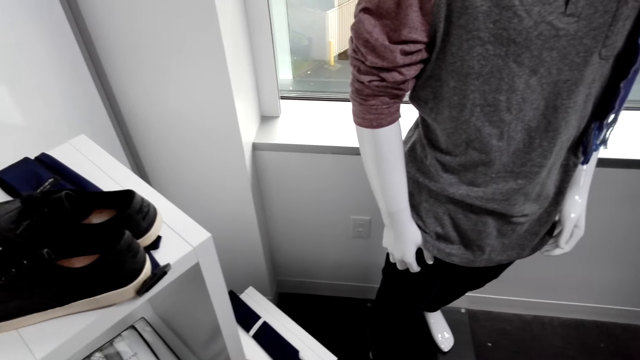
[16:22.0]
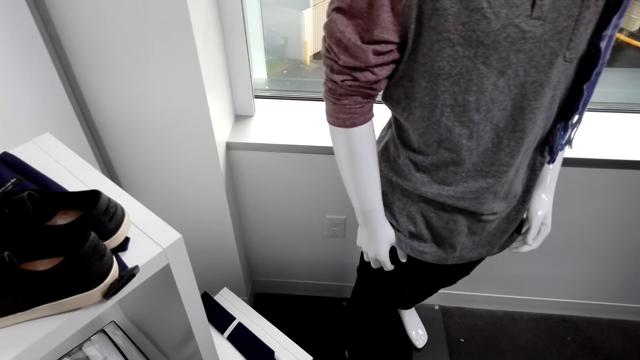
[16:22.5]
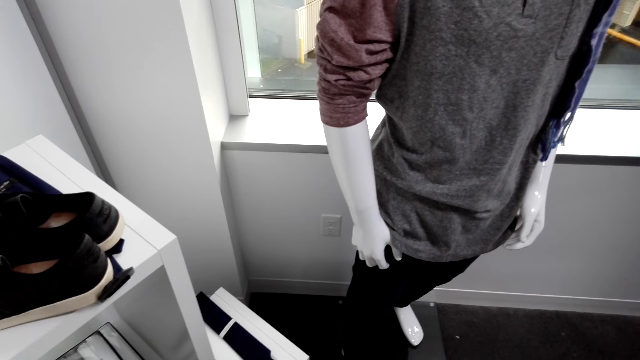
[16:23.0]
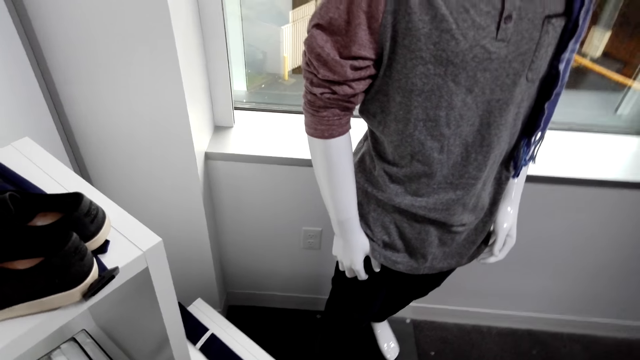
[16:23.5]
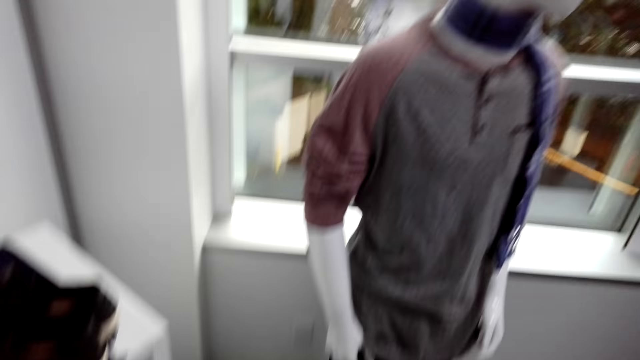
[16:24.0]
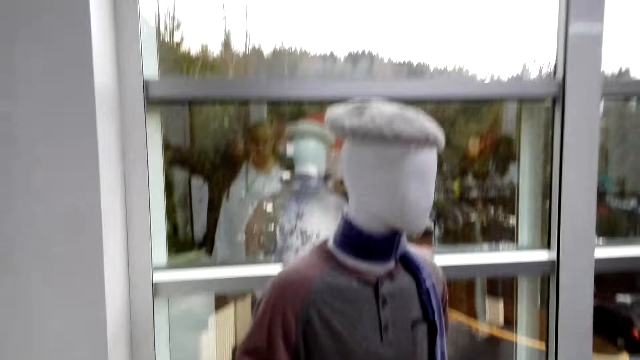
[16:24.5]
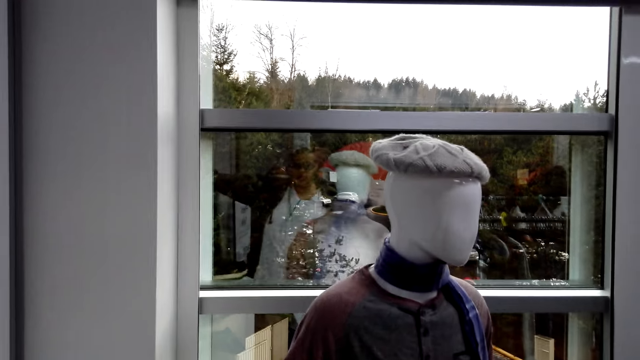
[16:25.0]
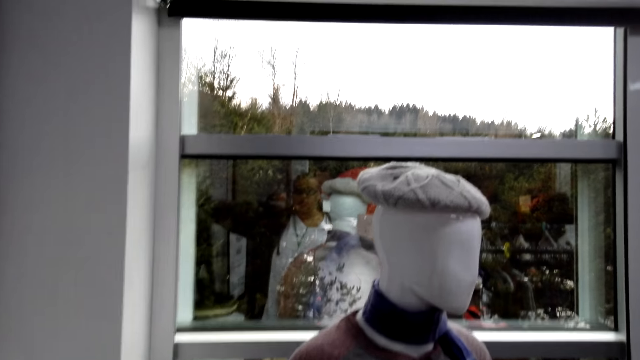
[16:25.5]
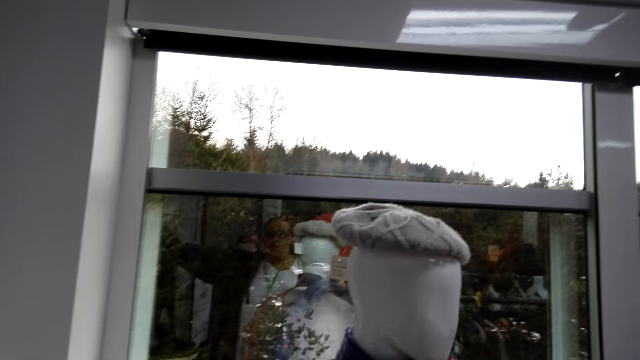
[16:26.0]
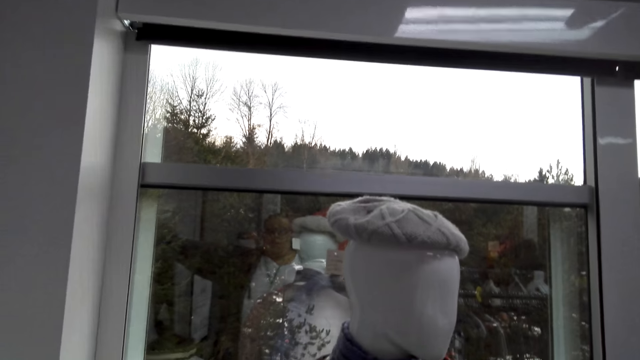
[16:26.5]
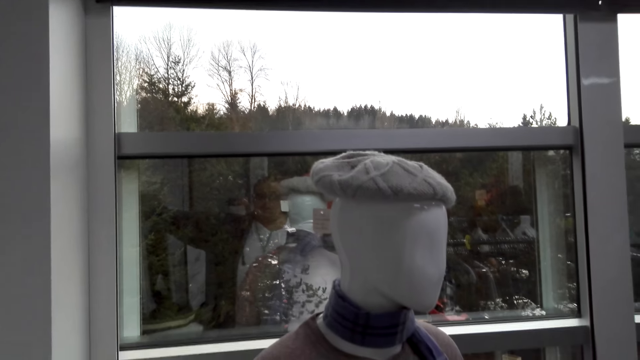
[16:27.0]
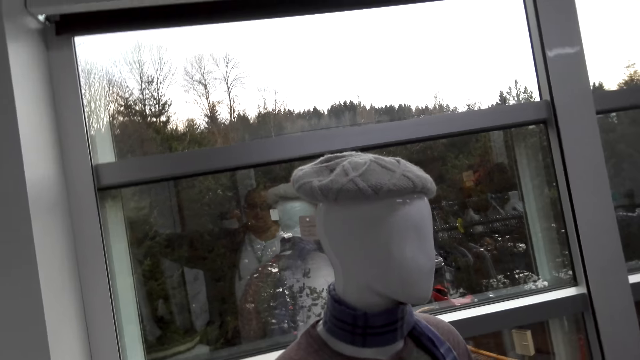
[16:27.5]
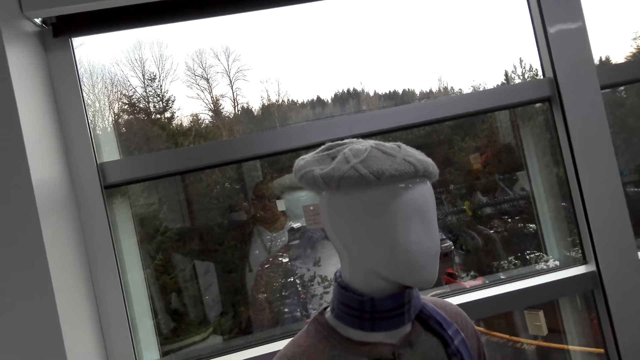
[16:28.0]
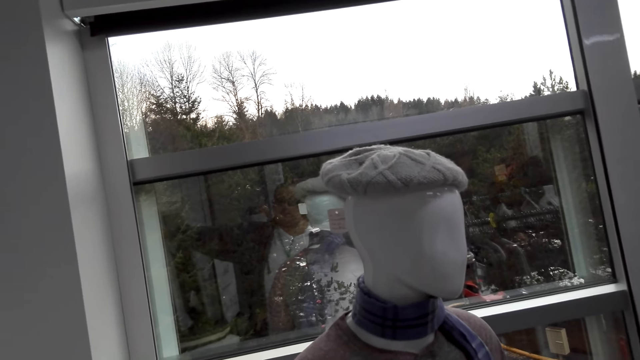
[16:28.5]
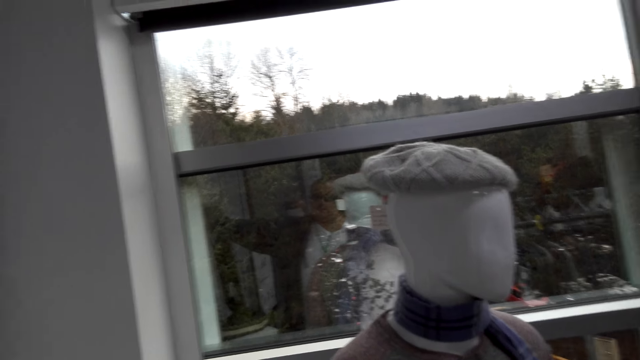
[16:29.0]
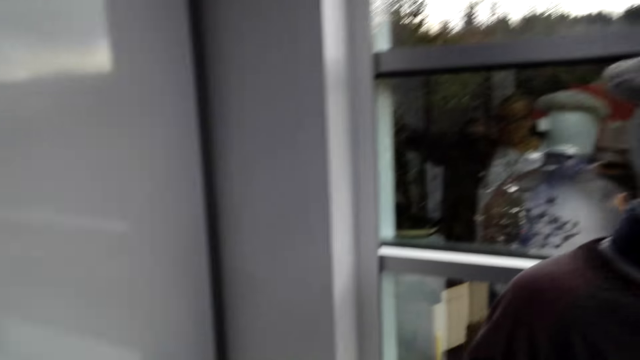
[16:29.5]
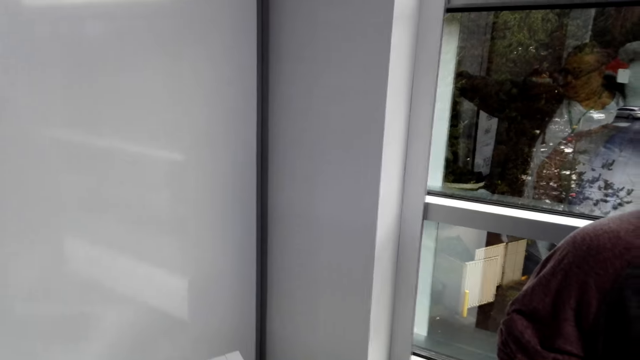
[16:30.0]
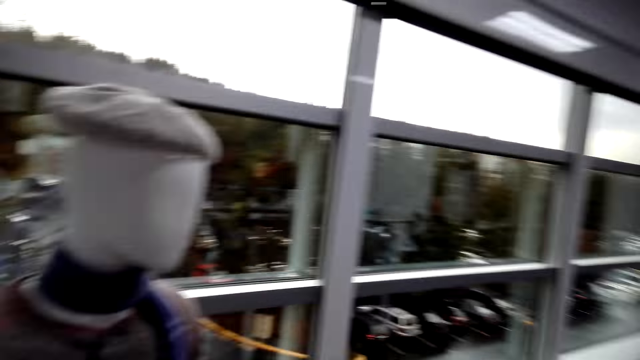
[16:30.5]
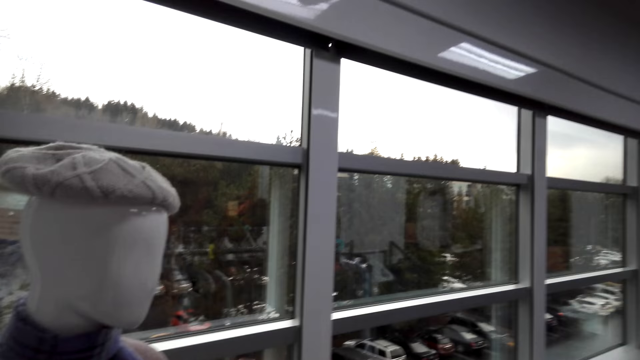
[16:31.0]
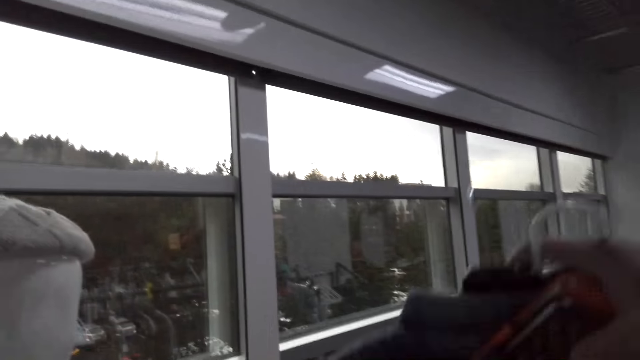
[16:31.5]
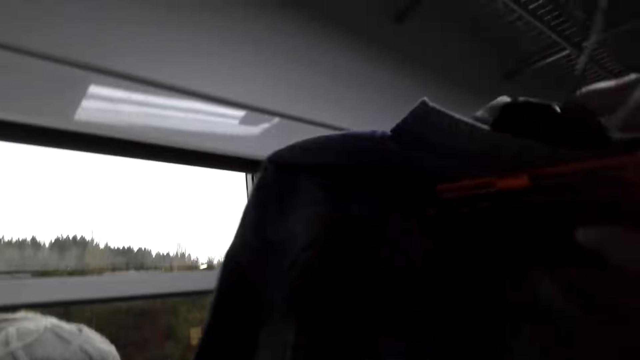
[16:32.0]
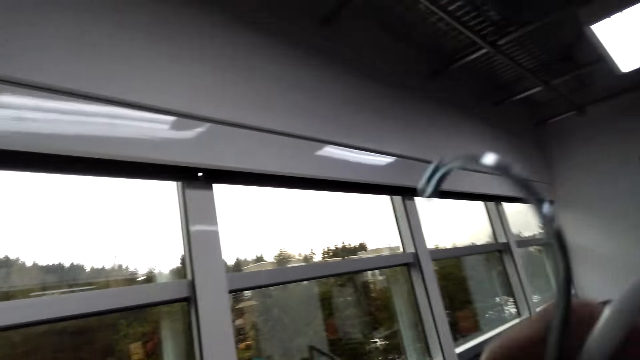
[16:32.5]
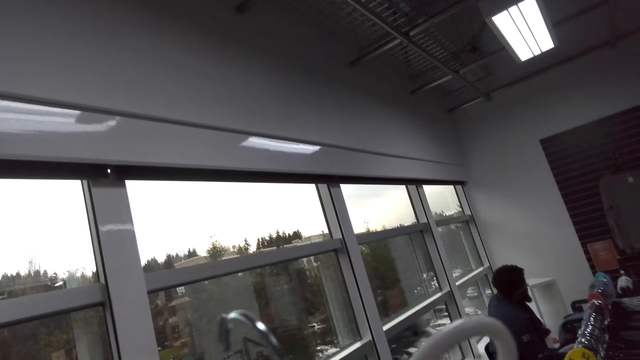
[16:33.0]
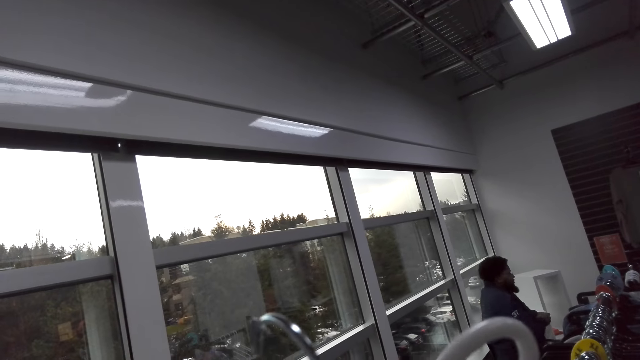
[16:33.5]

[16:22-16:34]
The camera wearer pauses. A man talks to the camera wearer. The man talks to them again. The camera wearer gazes outside the window. They hold shirts and a wallet. The man talks to the camera wearer. The camera wearer looks at the wallet. They look at the clothes.

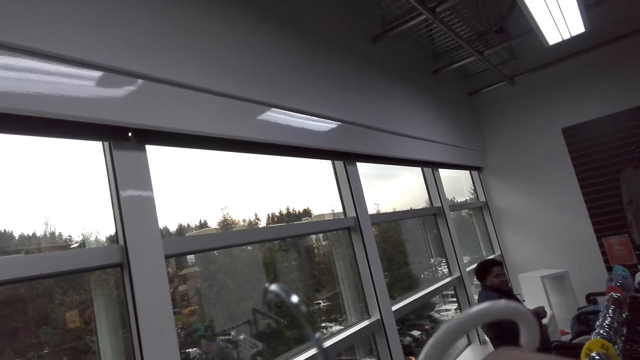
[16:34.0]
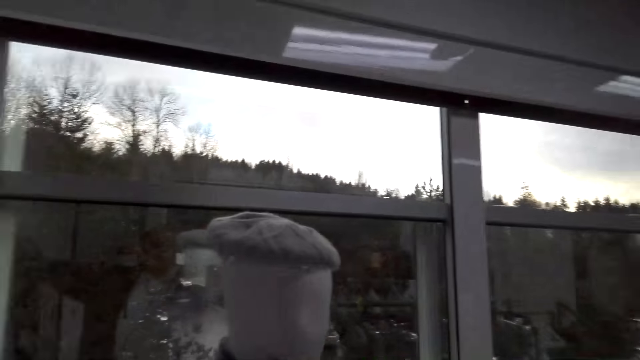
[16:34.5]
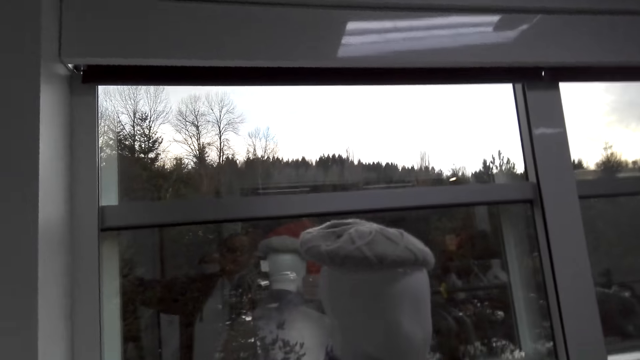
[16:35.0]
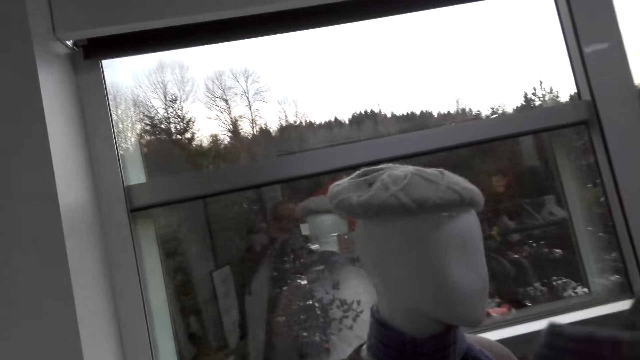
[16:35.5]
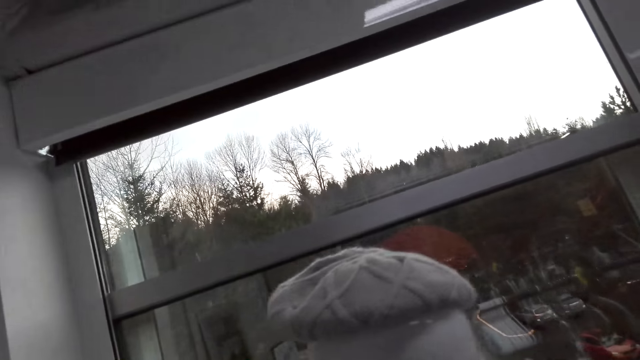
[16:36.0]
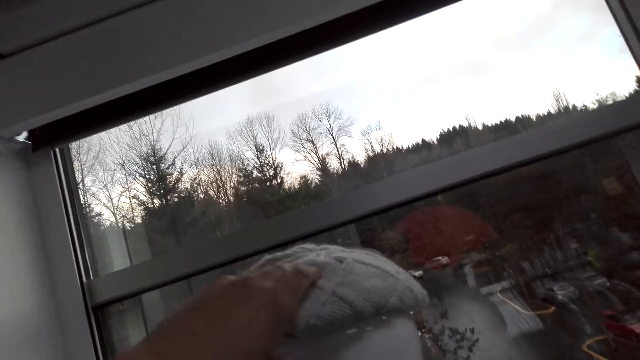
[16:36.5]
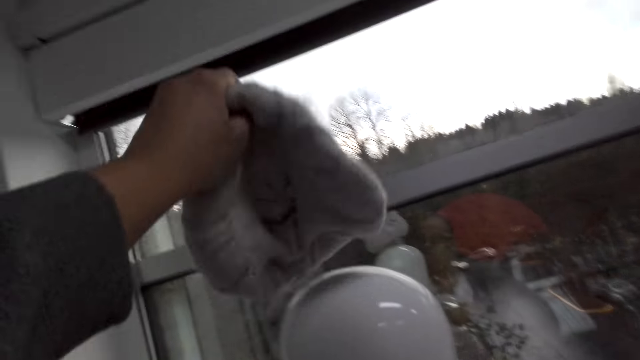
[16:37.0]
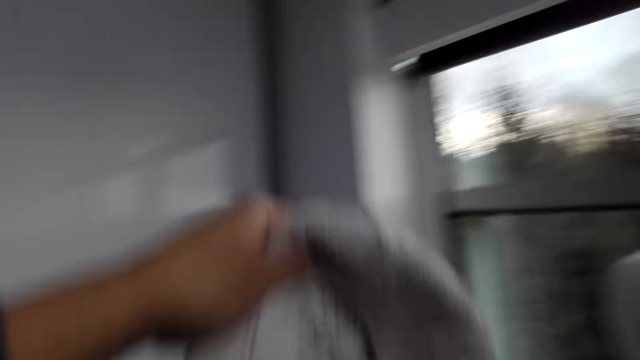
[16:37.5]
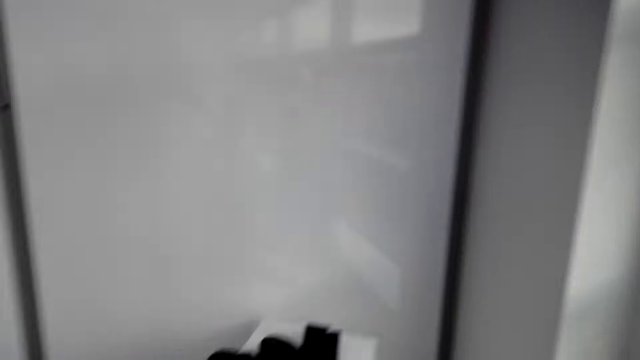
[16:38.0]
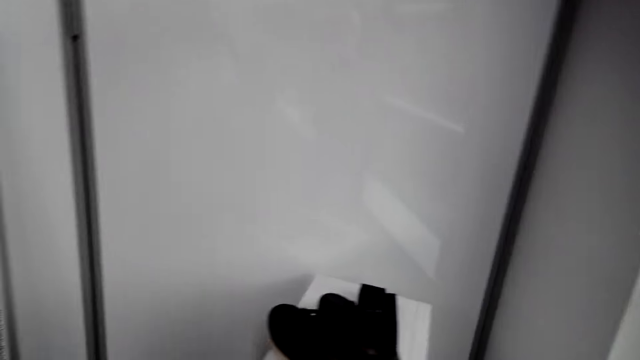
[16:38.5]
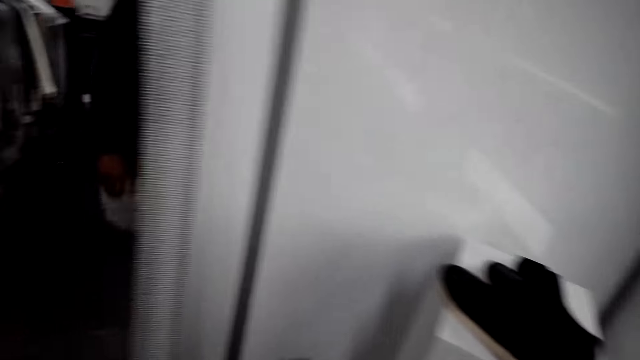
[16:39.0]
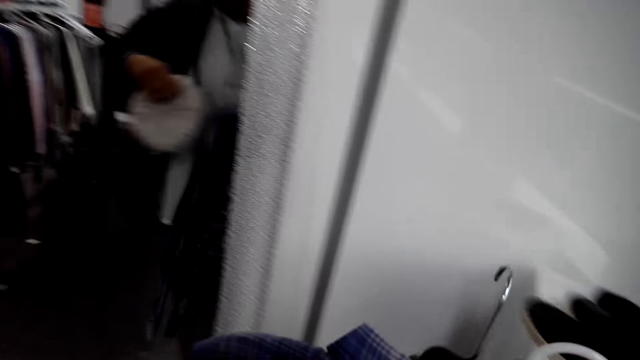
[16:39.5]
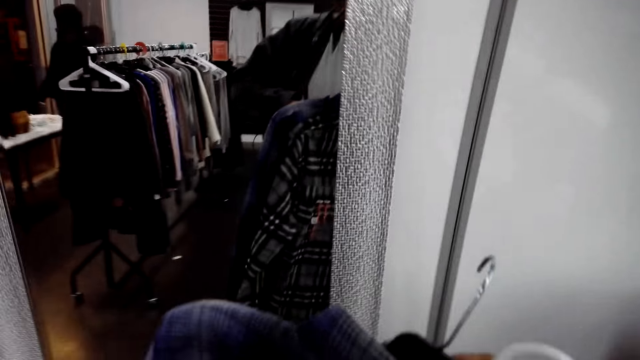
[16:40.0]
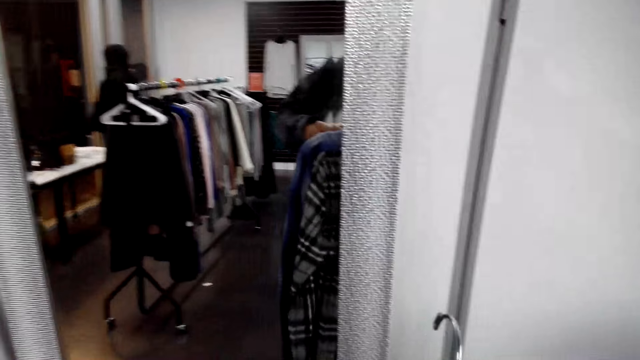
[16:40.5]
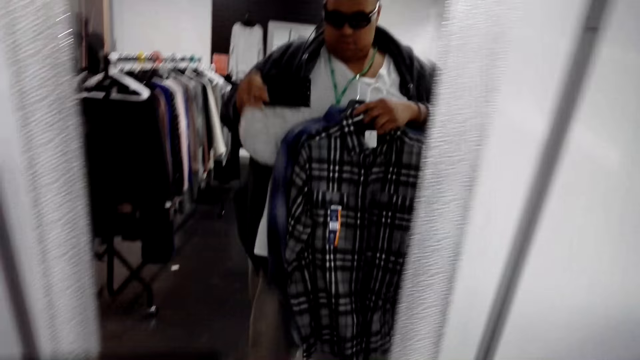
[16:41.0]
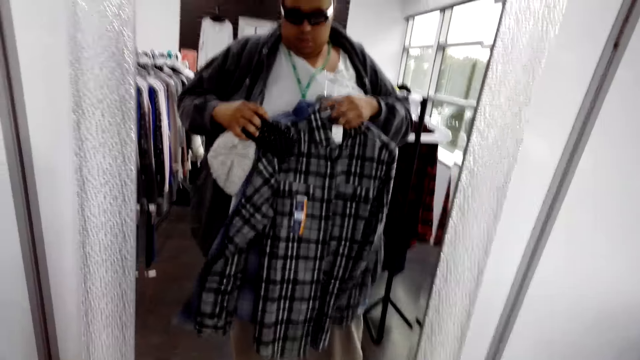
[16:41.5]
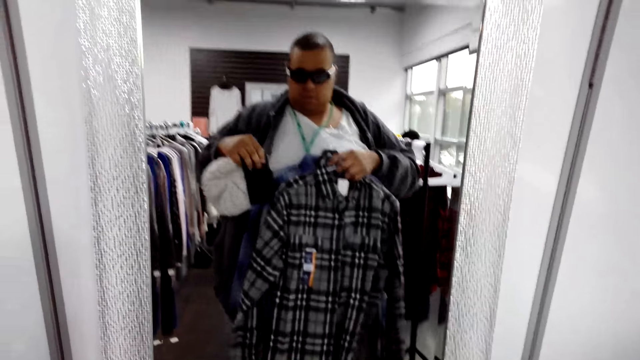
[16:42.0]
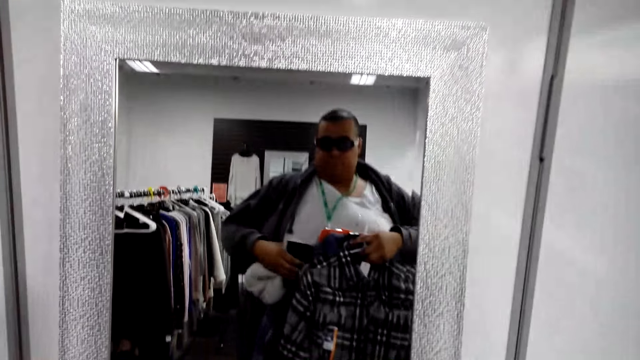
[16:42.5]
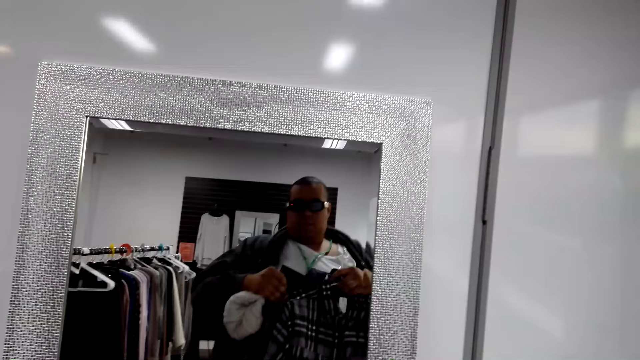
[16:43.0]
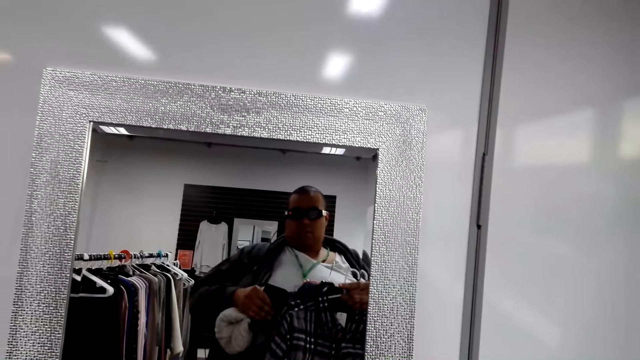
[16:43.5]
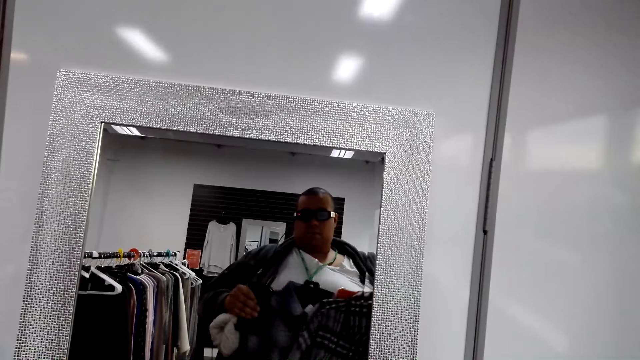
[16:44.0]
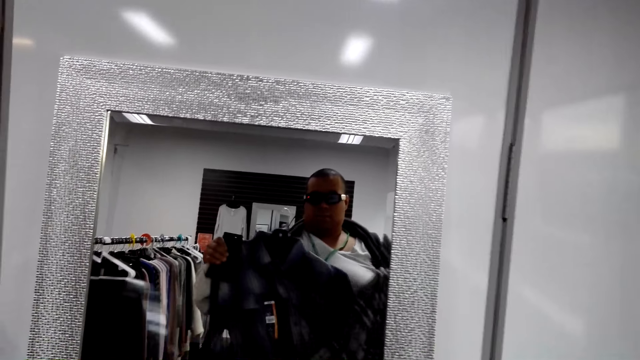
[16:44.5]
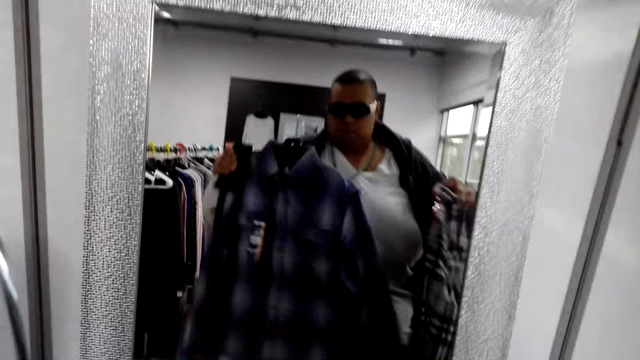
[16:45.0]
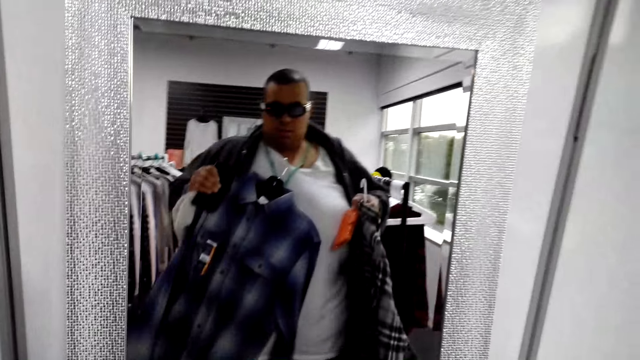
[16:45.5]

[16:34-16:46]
The camera wearer grabs the marvin hat on the mannequin. A man converses with the camera wearer. The man converses with them again. The camera wearer holds the hat. He walks to the mirror with the hat, shirts and purses. He looks around. He holds a shirt, the hat and a purse. He looks at himself in the mirror.
